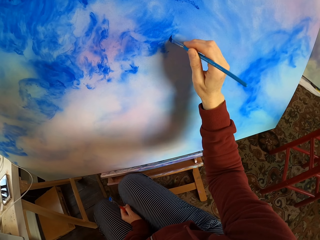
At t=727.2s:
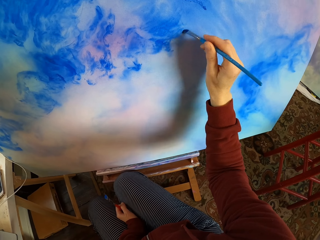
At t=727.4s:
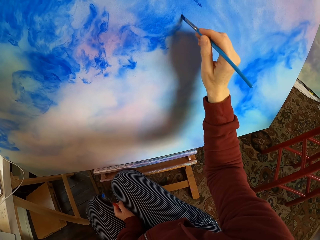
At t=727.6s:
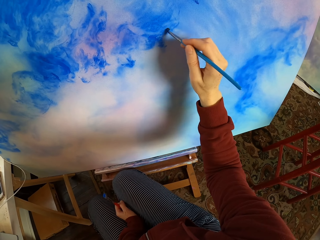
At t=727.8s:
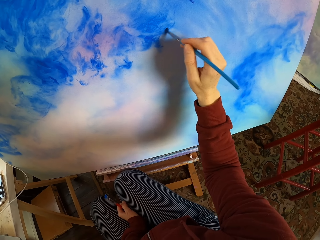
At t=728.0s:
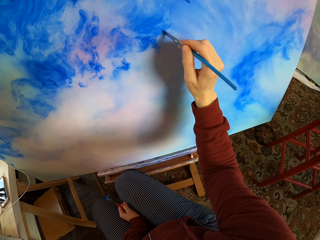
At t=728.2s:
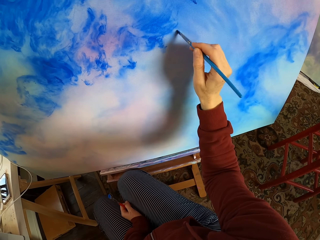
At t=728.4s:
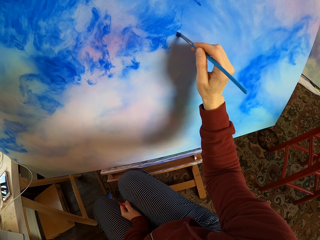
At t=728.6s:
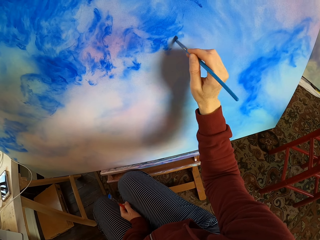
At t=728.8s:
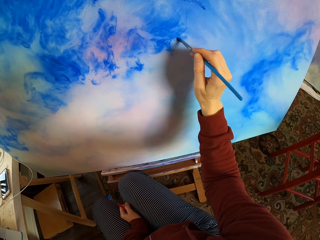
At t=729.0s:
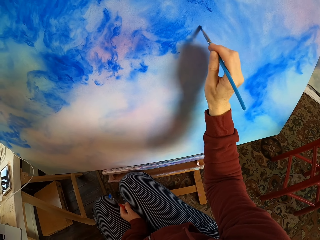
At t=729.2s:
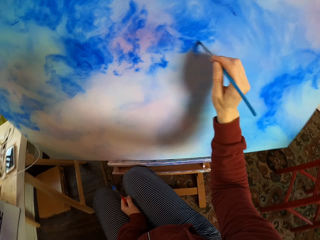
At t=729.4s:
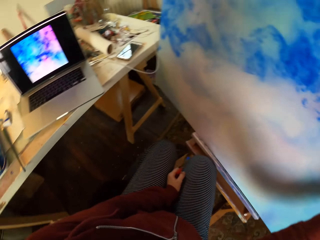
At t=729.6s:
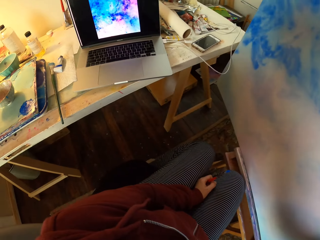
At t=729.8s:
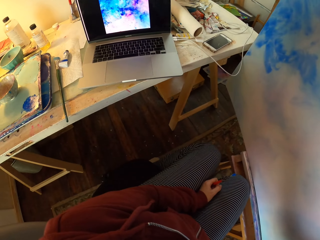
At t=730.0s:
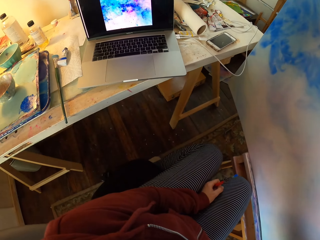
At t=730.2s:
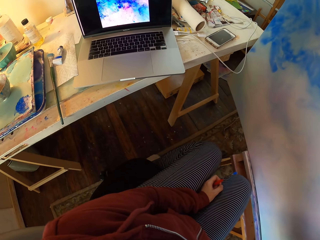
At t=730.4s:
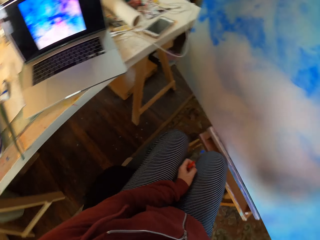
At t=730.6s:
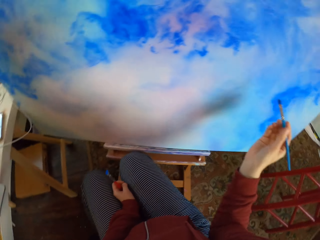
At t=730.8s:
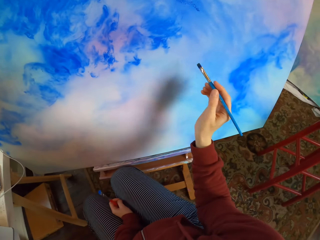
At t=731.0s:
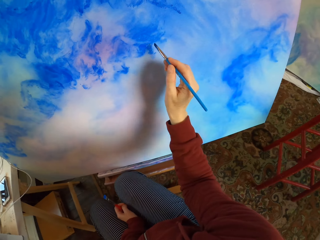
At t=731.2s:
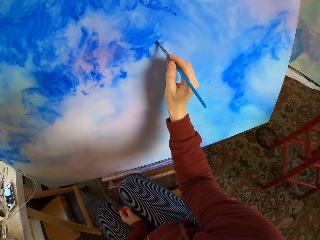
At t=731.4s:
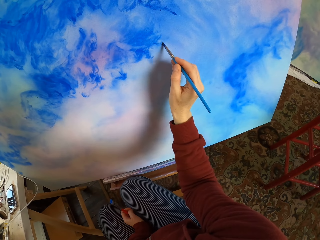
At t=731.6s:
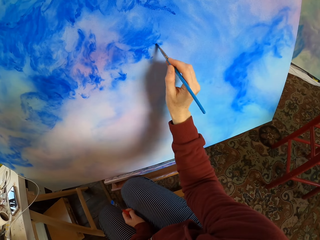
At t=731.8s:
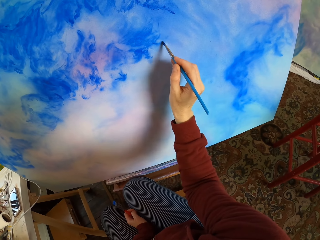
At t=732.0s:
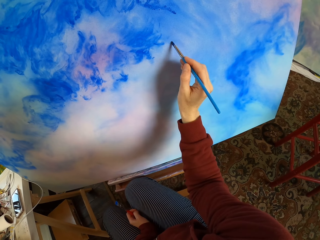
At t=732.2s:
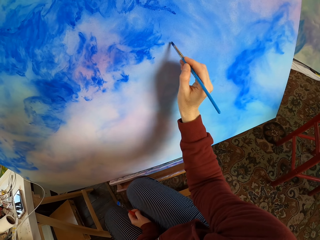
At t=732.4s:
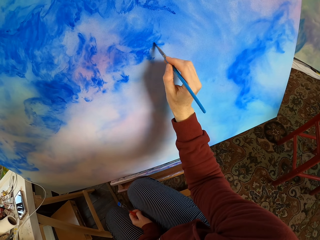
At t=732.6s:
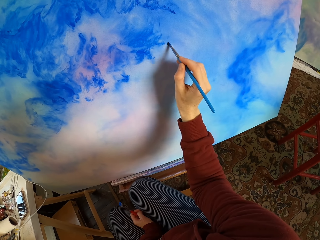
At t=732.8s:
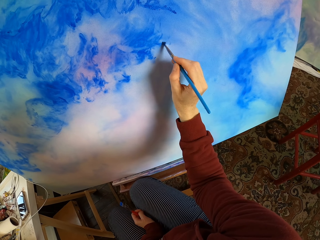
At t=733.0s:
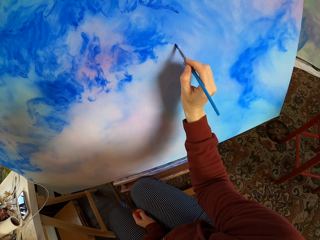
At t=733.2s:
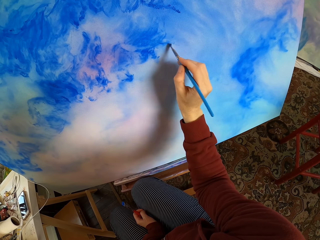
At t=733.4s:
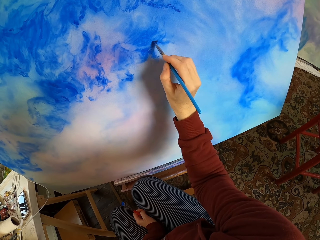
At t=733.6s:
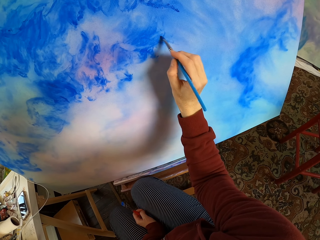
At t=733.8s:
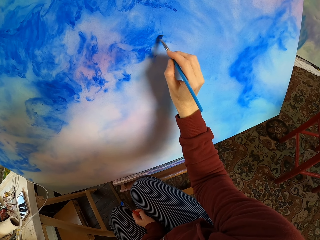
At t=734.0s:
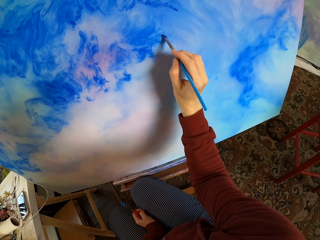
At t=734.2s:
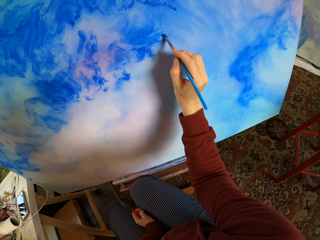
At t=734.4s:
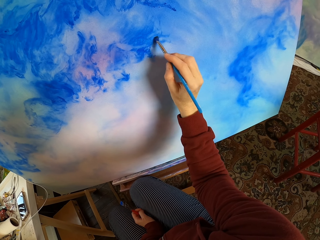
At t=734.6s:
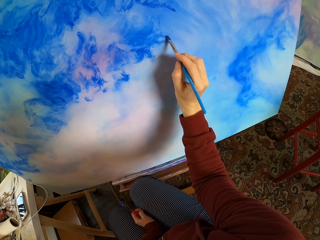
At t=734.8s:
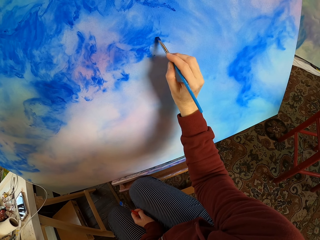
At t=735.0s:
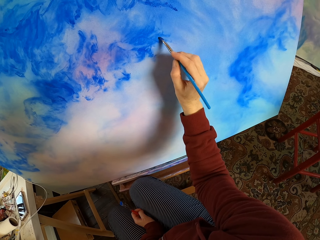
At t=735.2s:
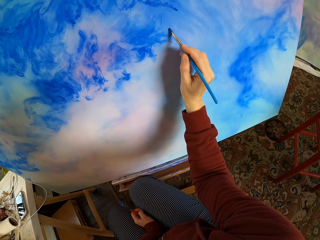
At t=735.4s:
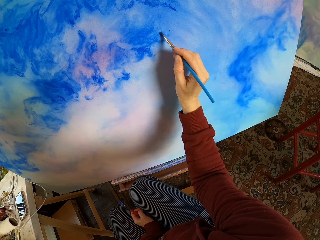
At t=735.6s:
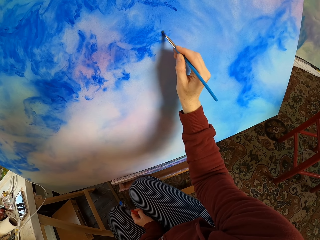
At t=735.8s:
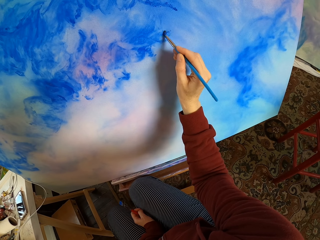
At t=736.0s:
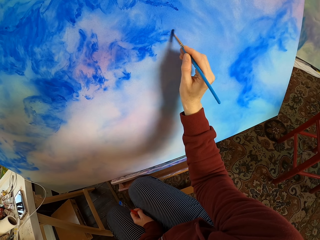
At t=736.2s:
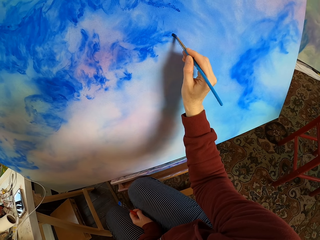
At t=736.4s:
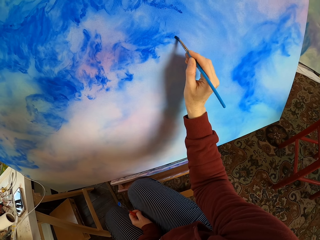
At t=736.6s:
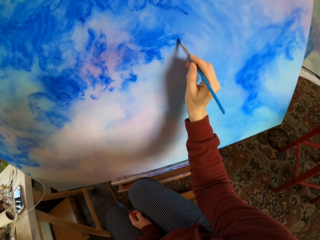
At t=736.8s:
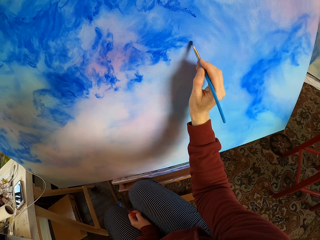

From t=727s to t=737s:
The camera wearer looks at the laptop. They paint the decoration.

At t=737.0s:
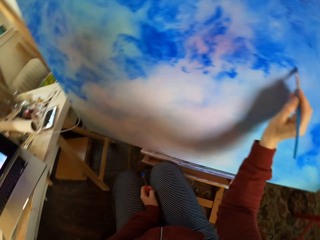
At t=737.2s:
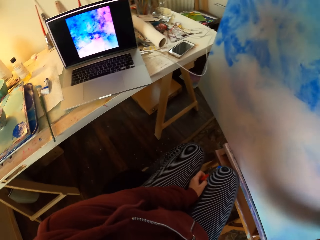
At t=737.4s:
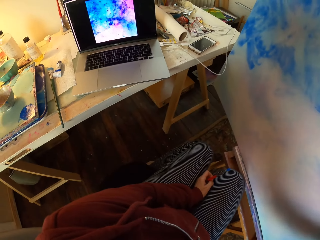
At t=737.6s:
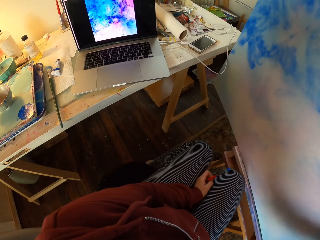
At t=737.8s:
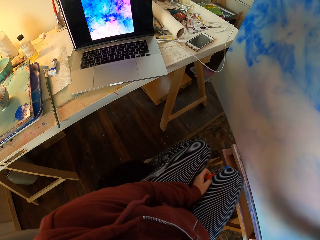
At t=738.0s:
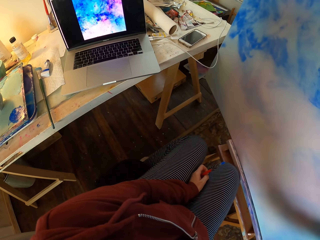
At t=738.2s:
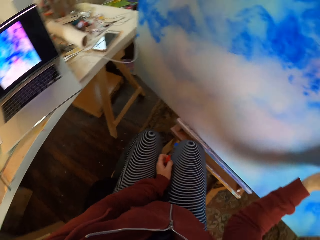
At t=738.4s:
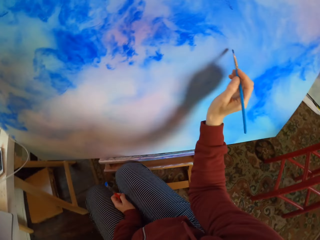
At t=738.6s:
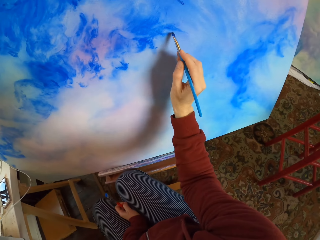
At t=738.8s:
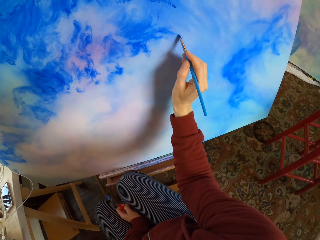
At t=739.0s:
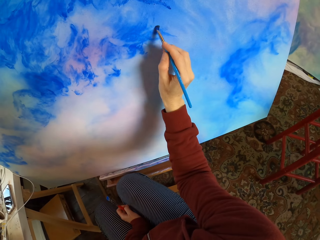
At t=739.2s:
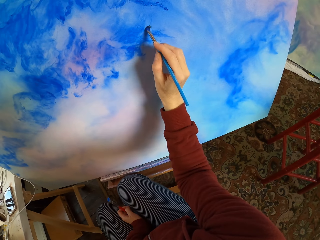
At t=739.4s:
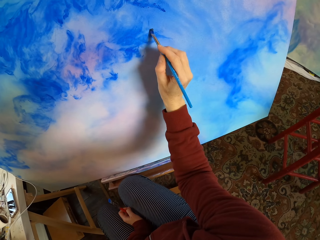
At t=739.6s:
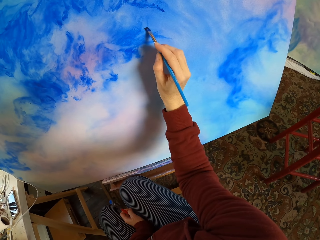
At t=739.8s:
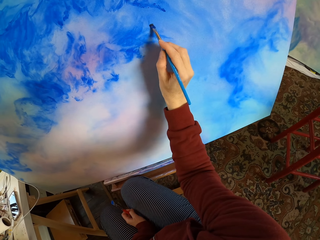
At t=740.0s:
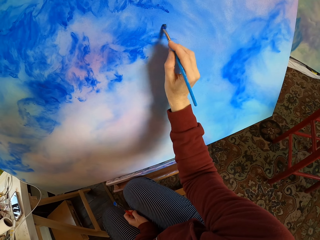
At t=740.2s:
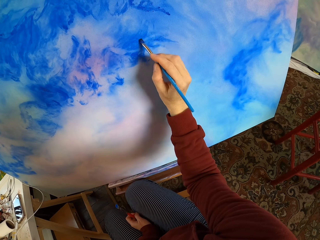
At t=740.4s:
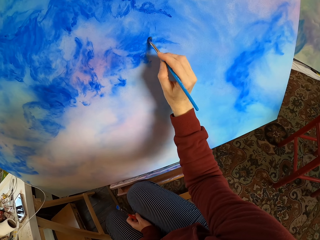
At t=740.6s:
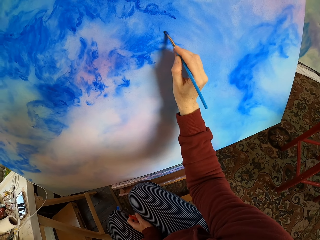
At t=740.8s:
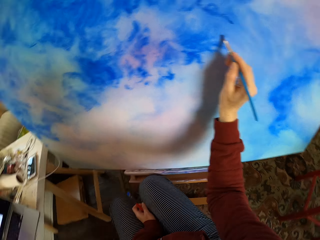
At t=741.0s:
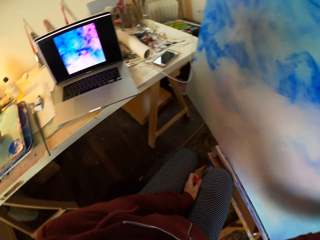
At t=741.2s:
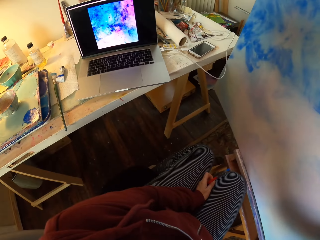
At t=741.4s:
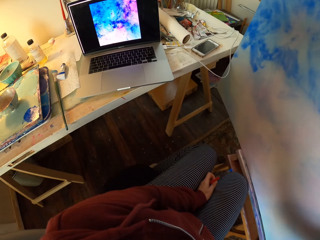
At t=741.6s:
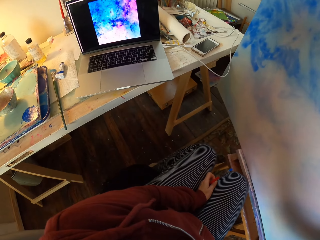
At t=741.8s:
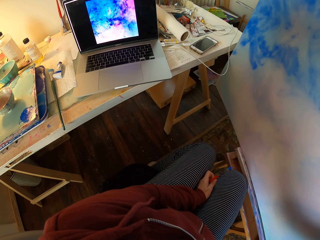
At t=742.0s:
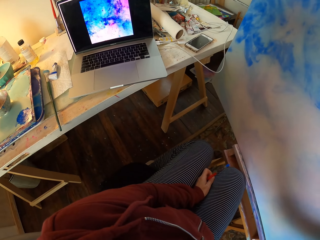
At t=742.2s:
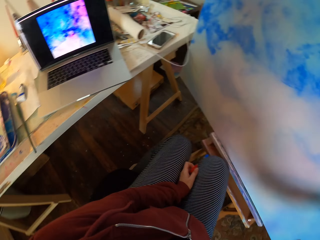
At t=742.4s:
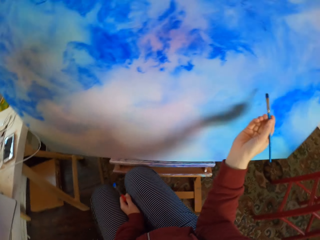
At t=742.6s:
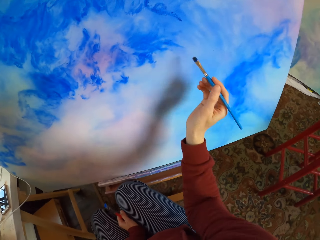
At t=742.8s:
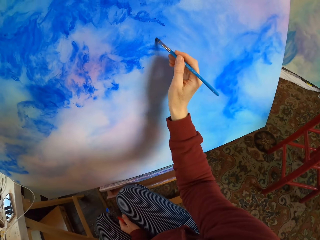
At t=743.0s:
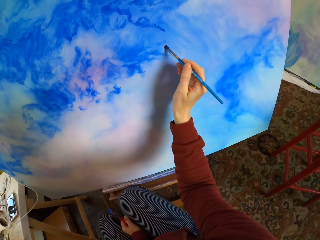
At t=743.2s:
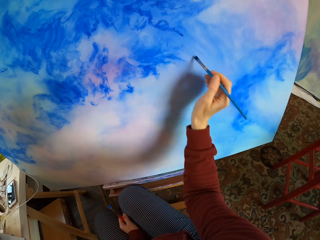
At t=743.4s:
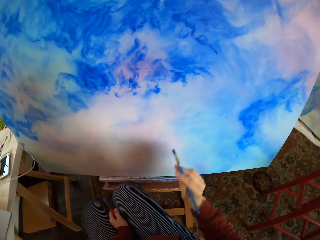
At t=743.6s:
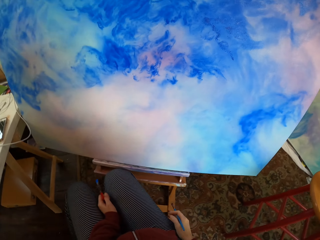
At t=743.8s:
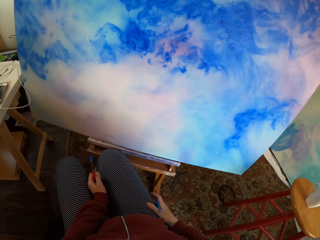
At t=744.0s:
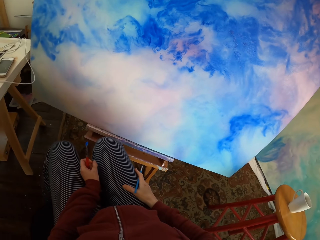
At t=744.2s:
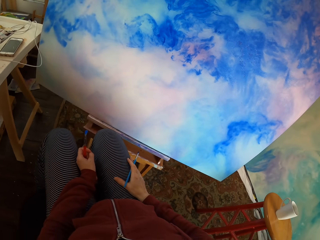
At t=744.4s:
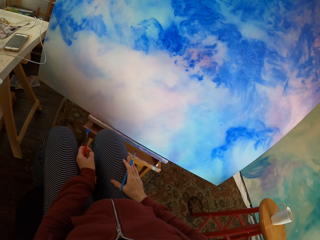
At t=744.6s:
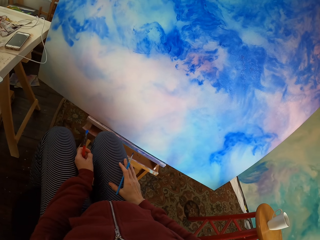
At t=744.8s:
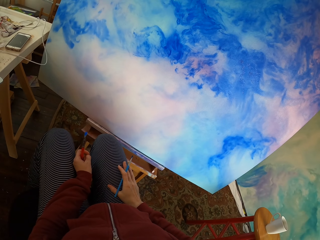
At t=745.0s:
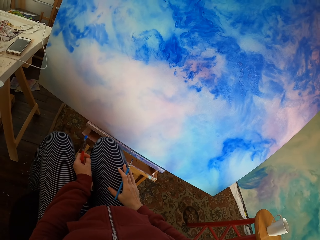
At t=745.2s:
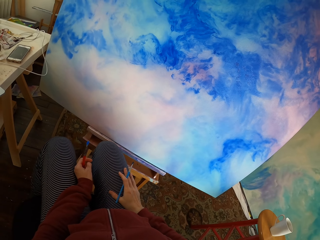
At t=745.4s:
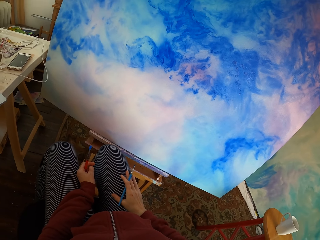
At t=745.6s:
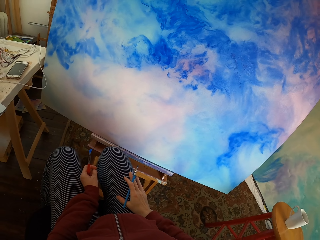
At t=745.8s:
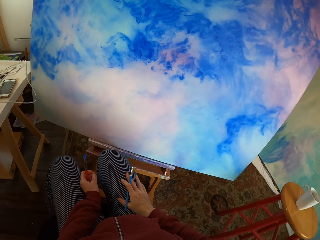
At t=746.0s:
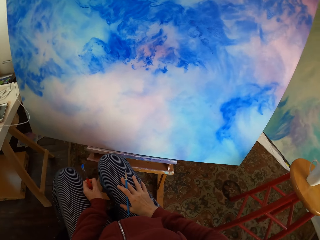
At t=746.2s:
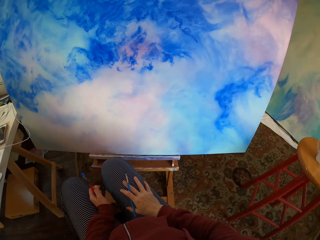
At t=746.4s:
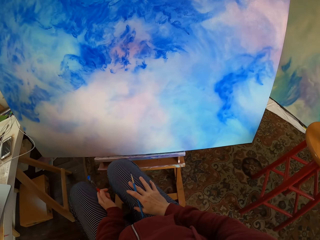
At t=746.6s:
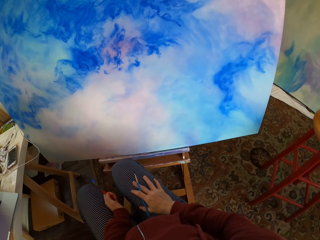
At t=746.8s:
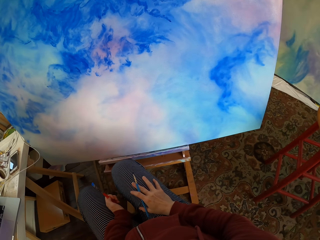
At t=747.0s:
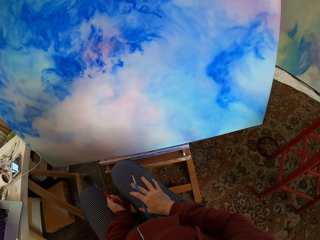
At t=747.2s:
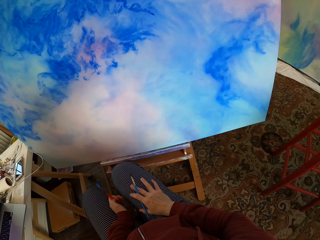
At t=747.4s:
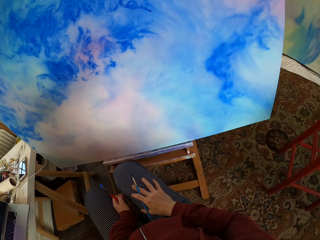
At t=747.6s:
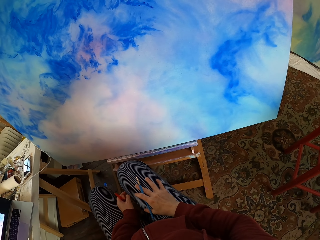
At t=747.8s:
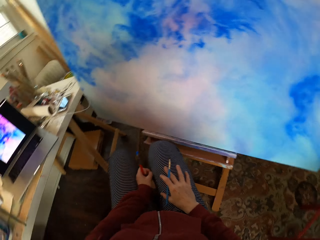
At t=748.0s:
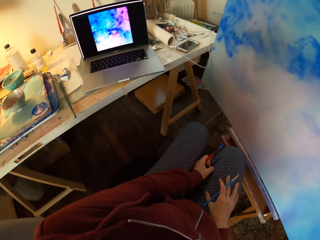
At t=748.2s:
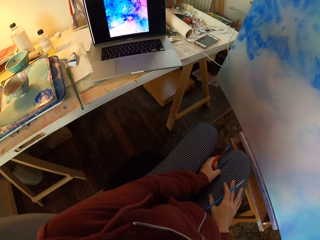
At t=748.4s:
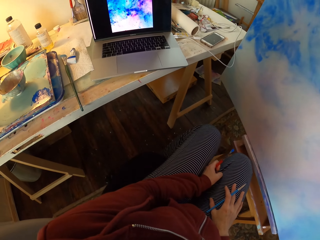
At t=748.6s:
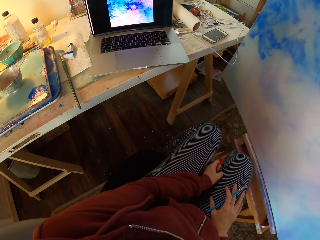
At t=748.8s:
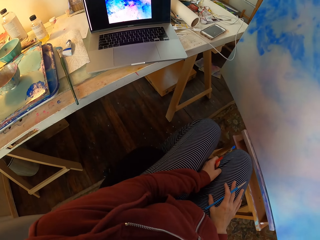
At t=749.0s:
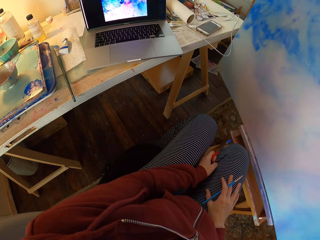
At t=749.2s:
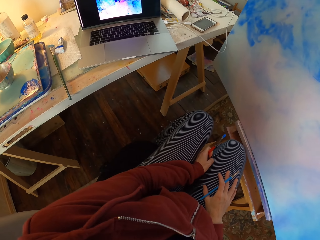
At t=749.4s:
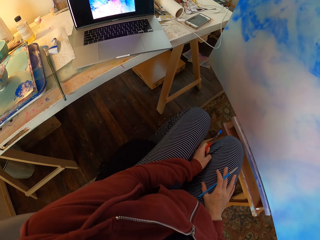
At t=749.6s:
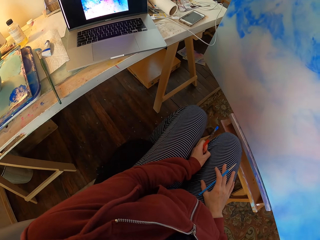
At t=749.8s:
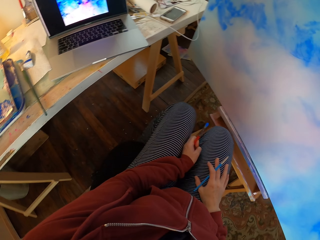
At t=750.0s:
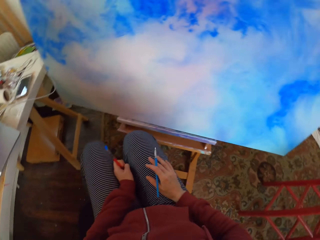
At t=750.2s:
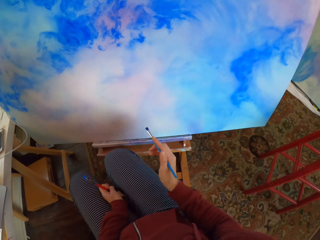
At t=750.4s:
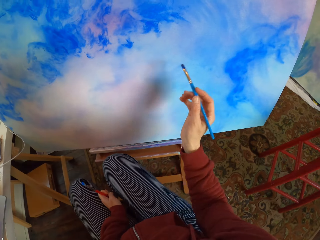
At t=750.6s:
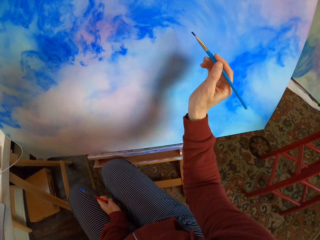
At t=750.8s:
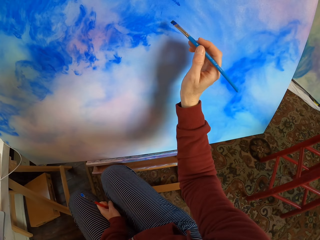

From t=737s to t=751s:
The camera wearer looks at the laptop. They paint the decoration. They look at the laptop. They paint the decoration. They put the hand on the lap. They look at the decoration. They look at the laptop.
